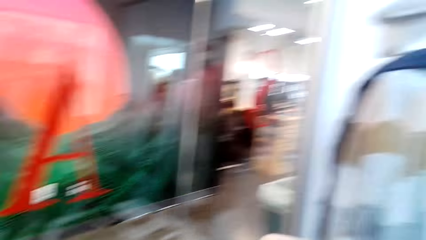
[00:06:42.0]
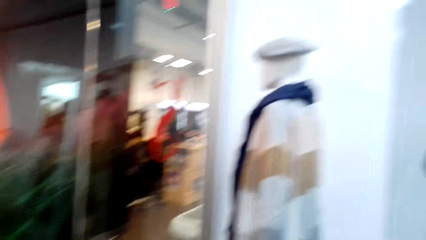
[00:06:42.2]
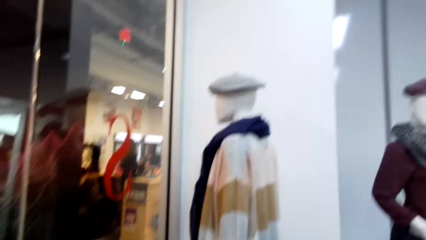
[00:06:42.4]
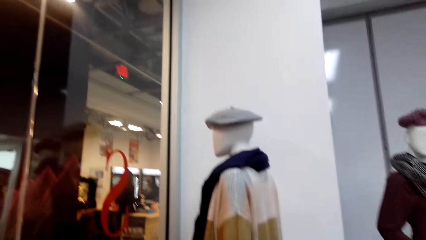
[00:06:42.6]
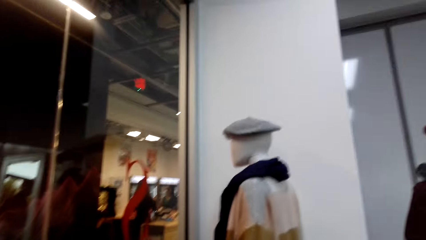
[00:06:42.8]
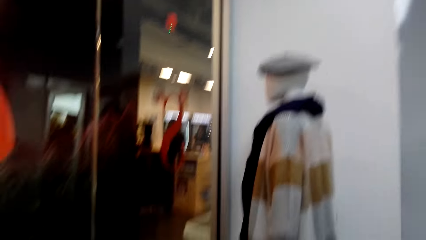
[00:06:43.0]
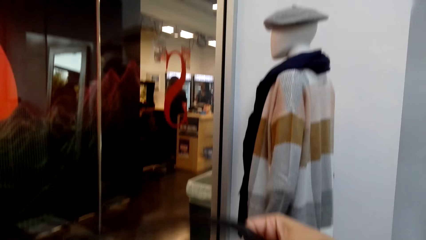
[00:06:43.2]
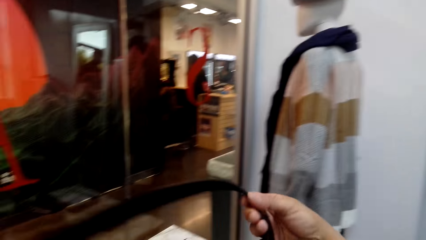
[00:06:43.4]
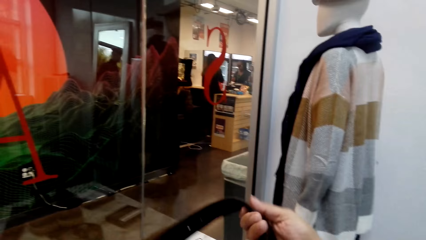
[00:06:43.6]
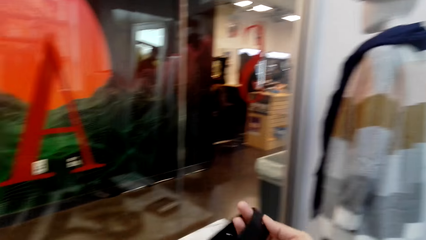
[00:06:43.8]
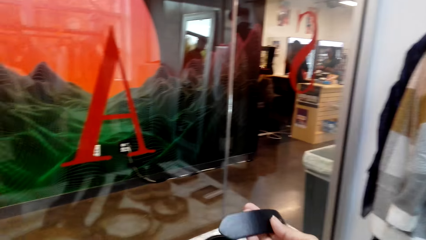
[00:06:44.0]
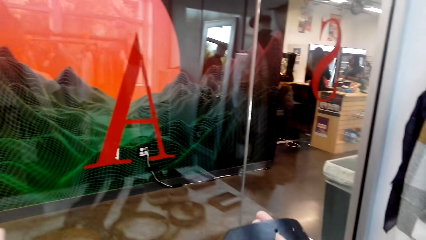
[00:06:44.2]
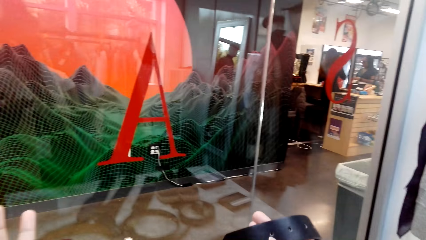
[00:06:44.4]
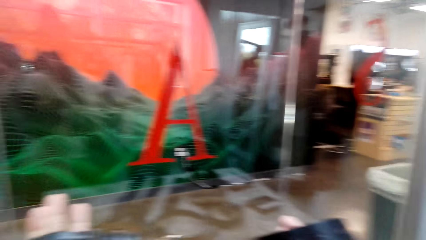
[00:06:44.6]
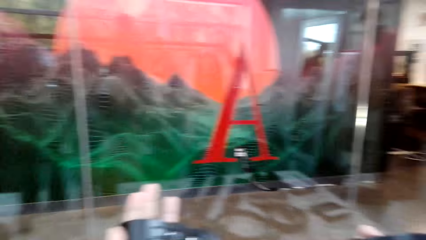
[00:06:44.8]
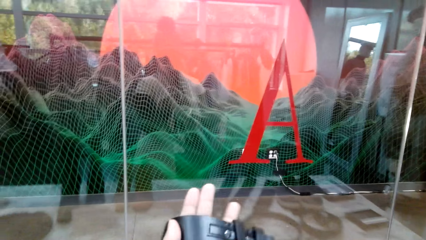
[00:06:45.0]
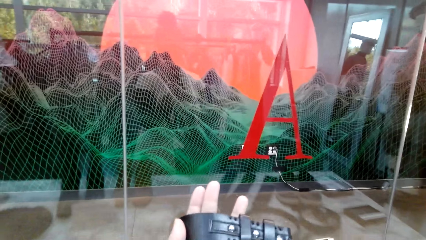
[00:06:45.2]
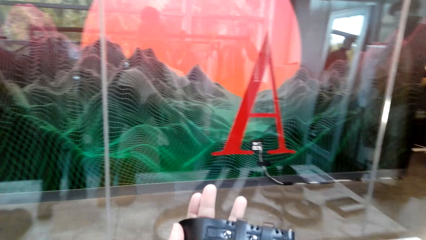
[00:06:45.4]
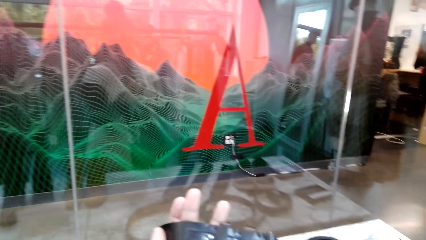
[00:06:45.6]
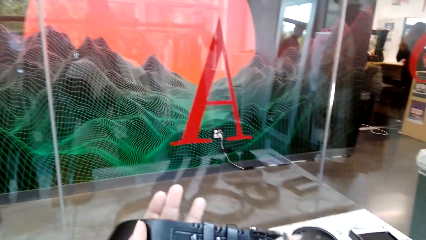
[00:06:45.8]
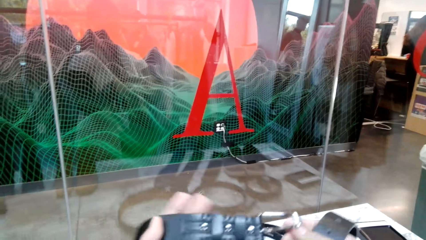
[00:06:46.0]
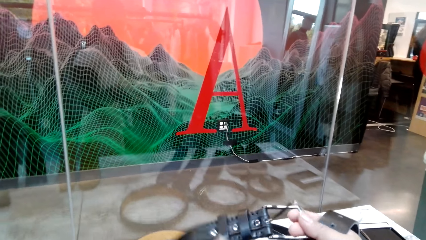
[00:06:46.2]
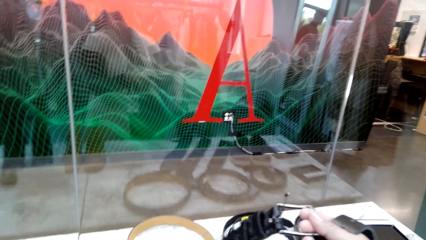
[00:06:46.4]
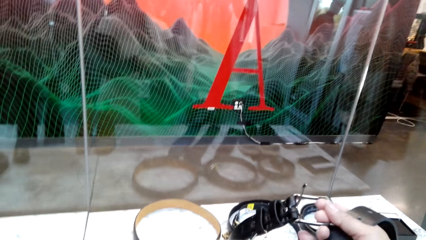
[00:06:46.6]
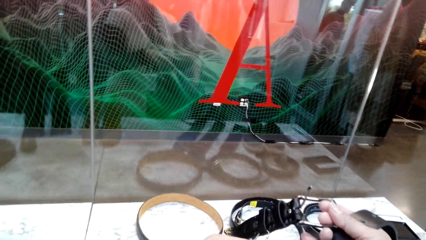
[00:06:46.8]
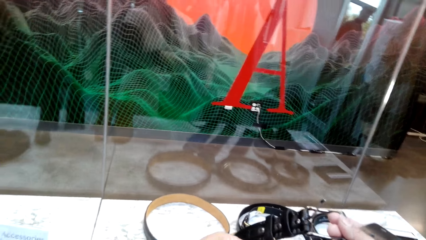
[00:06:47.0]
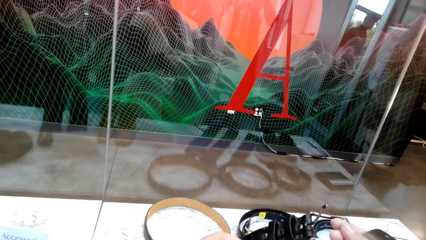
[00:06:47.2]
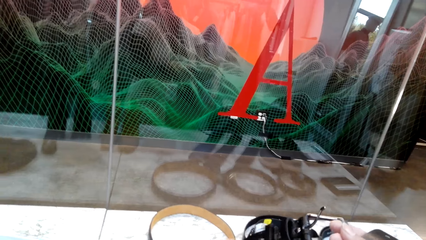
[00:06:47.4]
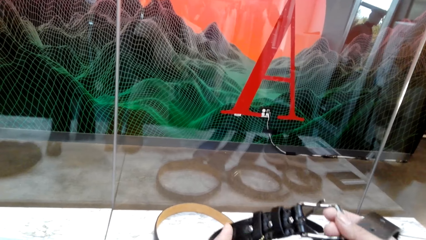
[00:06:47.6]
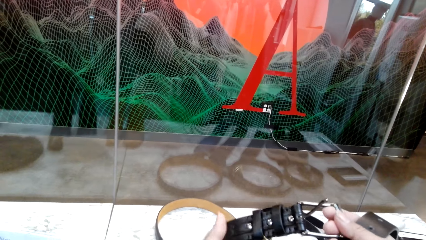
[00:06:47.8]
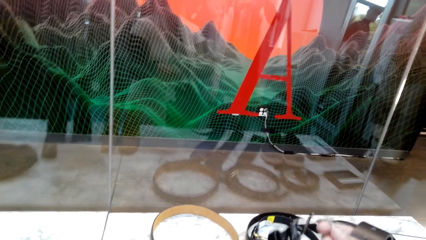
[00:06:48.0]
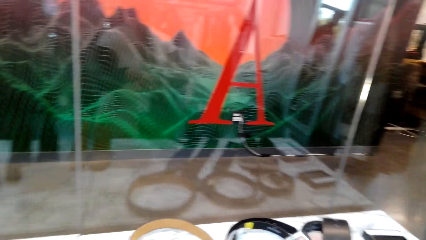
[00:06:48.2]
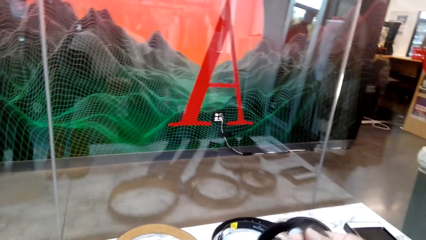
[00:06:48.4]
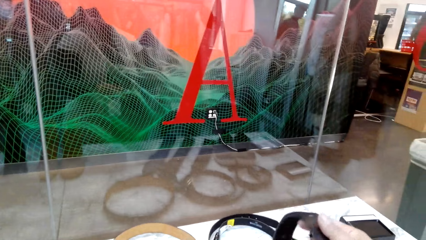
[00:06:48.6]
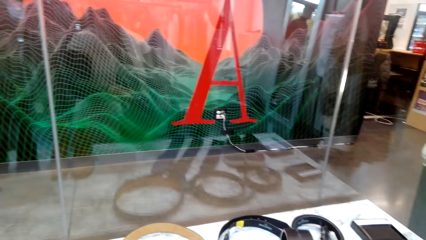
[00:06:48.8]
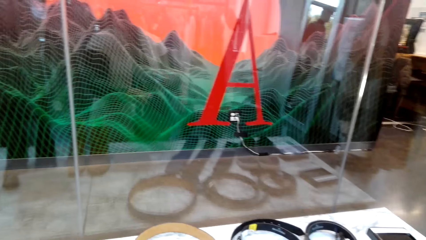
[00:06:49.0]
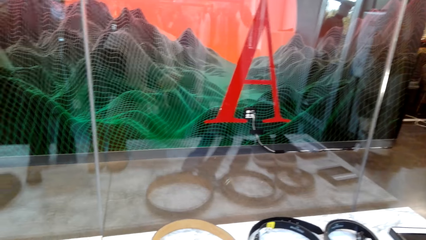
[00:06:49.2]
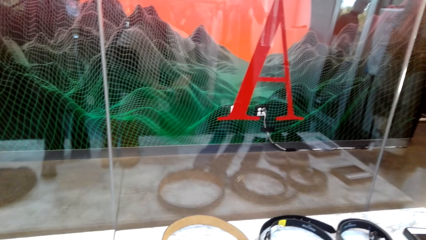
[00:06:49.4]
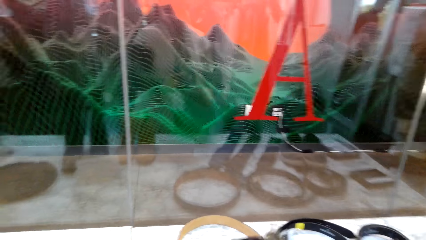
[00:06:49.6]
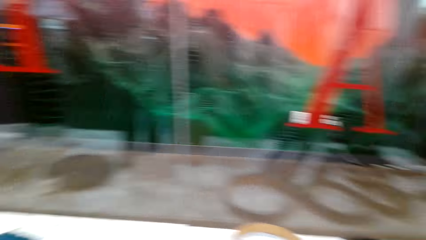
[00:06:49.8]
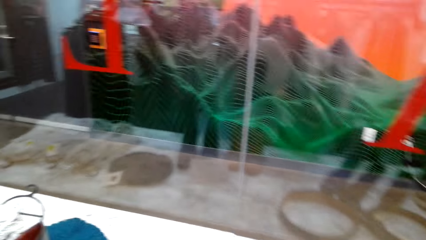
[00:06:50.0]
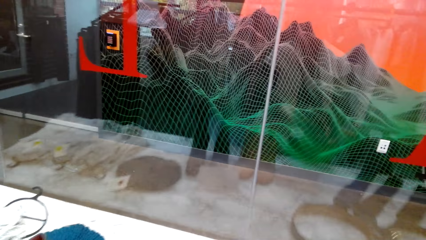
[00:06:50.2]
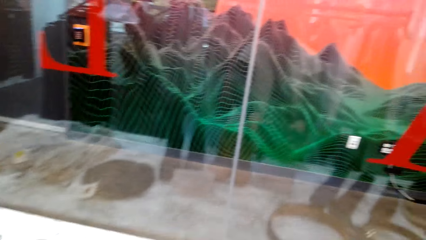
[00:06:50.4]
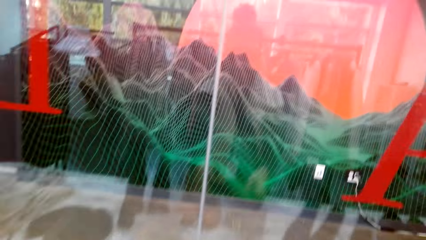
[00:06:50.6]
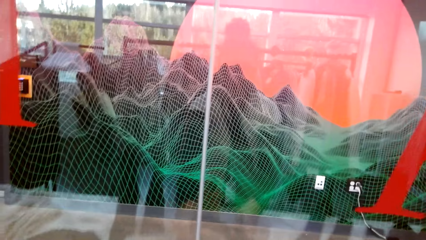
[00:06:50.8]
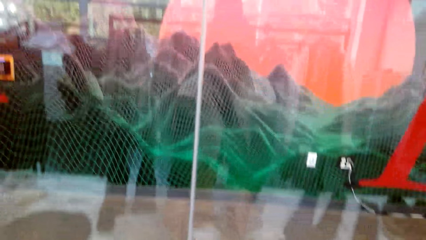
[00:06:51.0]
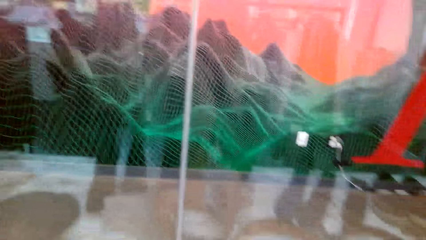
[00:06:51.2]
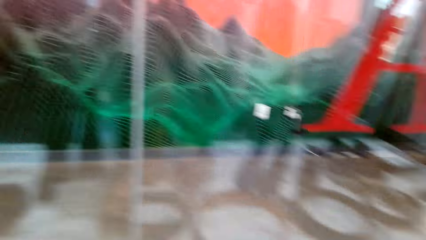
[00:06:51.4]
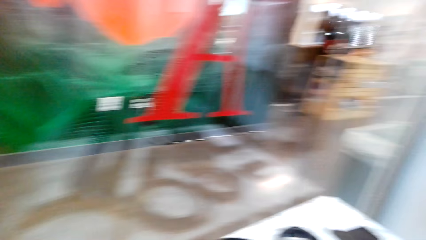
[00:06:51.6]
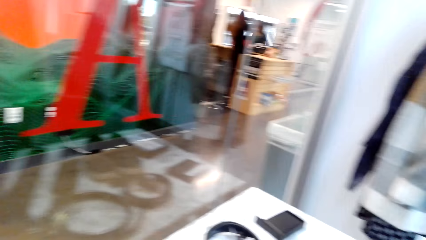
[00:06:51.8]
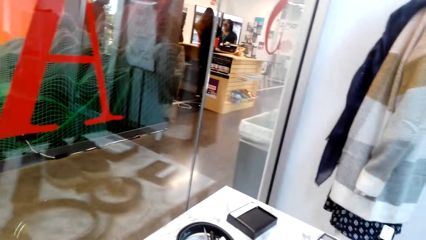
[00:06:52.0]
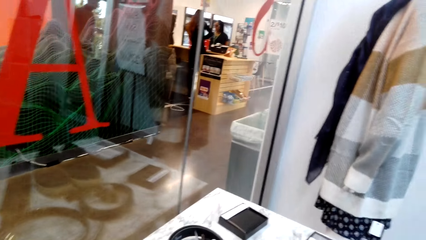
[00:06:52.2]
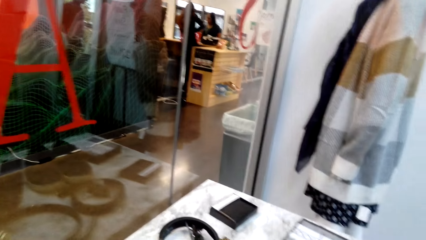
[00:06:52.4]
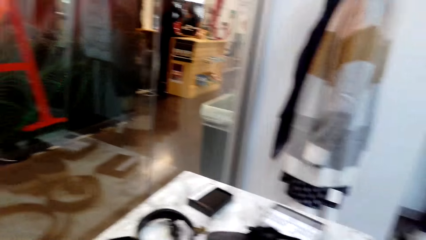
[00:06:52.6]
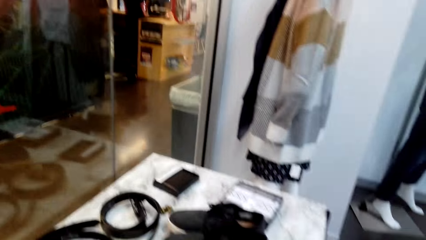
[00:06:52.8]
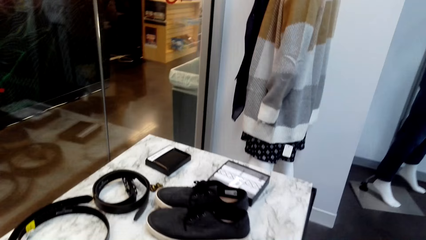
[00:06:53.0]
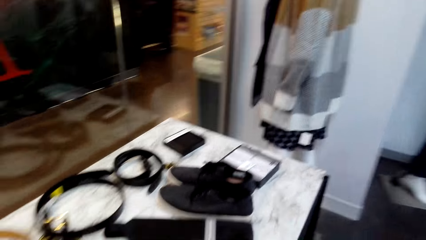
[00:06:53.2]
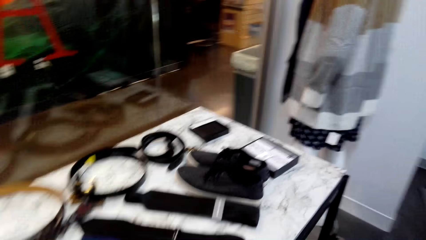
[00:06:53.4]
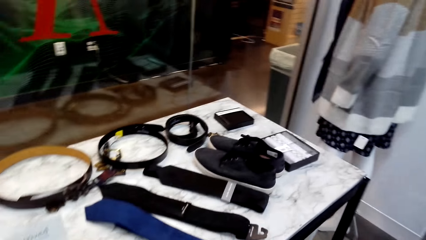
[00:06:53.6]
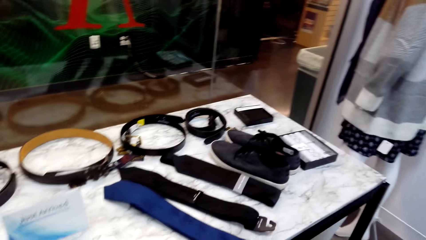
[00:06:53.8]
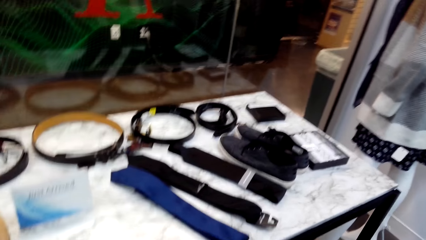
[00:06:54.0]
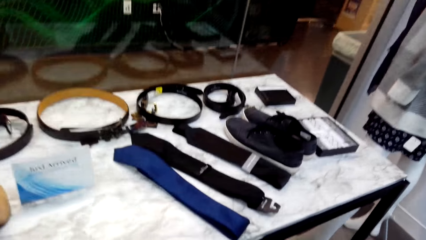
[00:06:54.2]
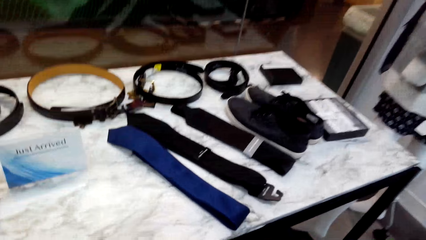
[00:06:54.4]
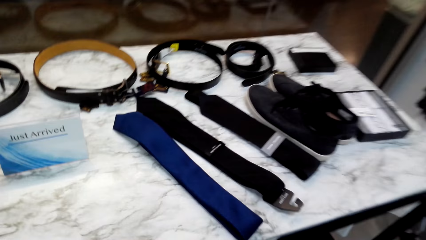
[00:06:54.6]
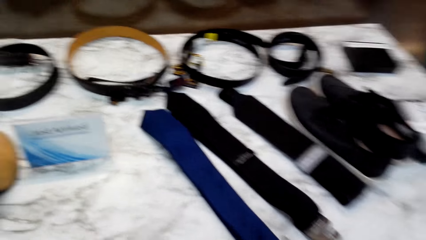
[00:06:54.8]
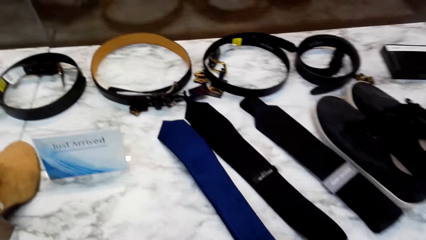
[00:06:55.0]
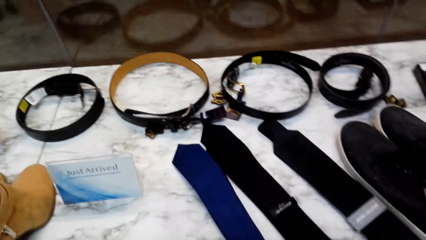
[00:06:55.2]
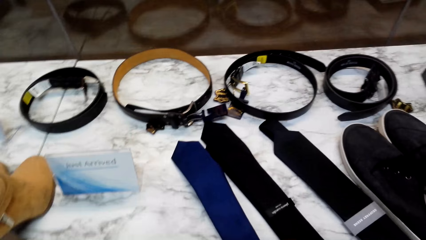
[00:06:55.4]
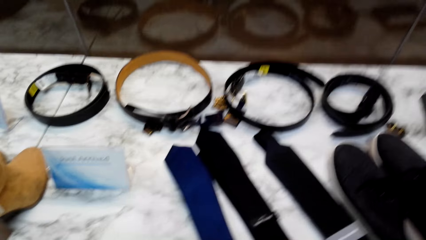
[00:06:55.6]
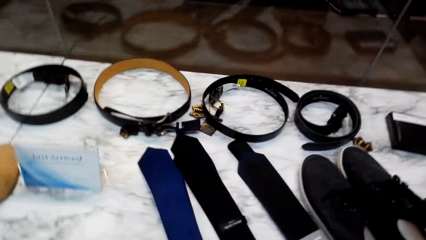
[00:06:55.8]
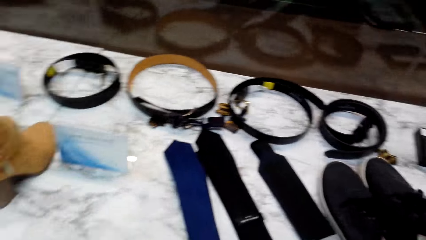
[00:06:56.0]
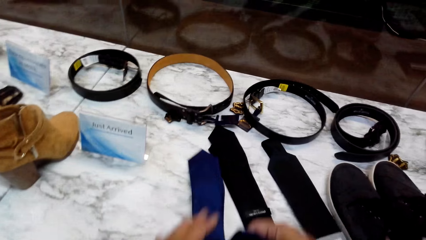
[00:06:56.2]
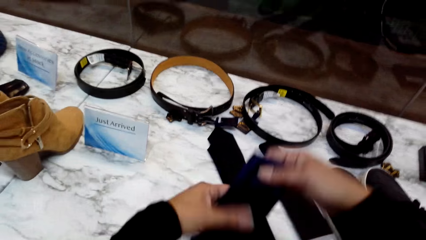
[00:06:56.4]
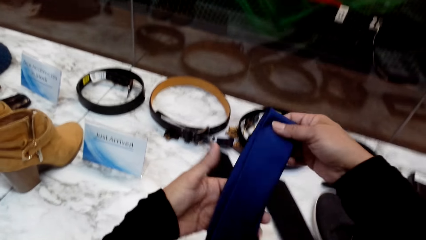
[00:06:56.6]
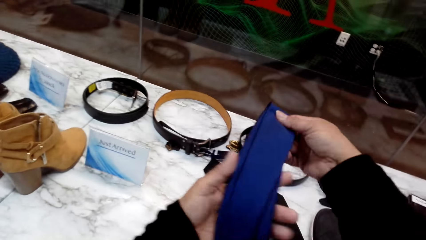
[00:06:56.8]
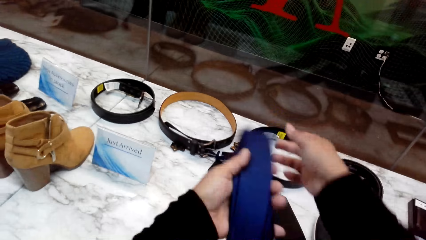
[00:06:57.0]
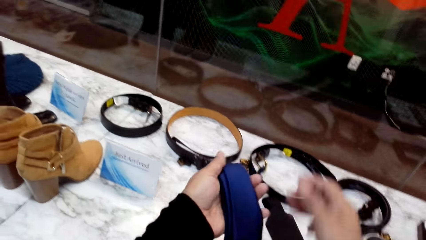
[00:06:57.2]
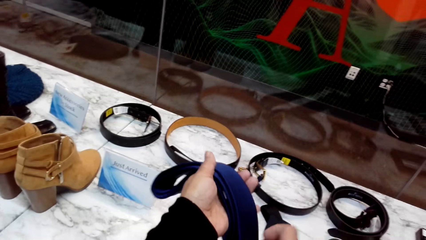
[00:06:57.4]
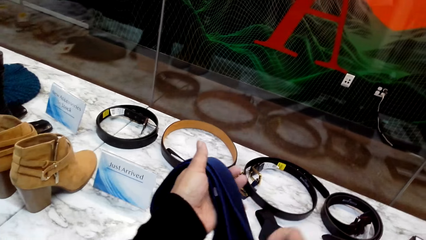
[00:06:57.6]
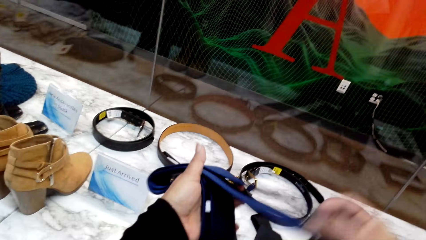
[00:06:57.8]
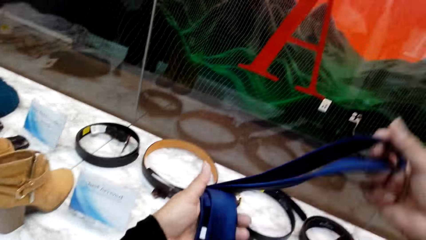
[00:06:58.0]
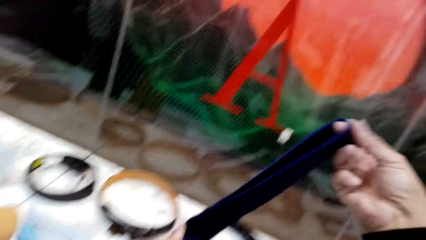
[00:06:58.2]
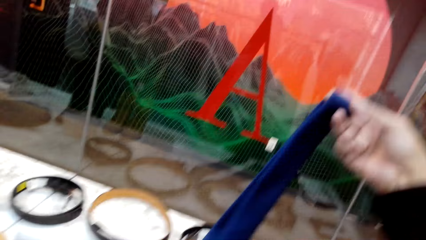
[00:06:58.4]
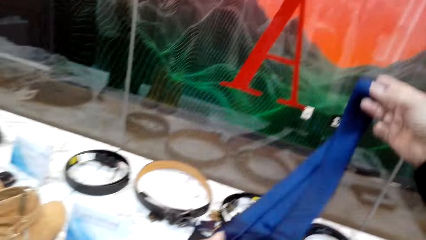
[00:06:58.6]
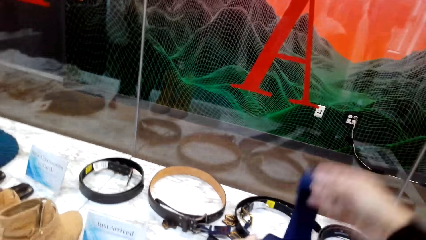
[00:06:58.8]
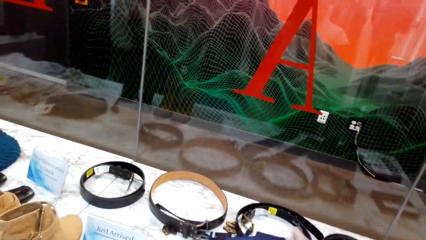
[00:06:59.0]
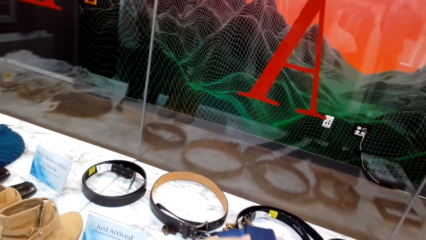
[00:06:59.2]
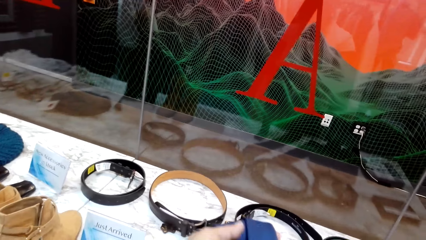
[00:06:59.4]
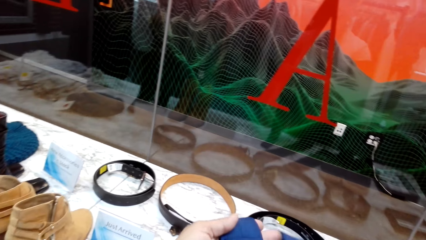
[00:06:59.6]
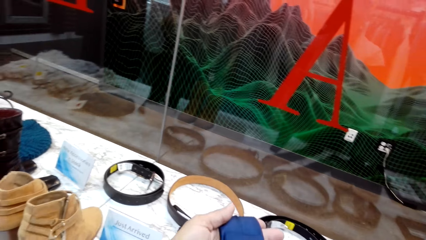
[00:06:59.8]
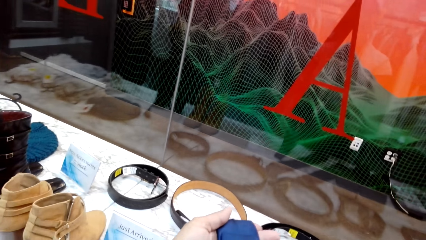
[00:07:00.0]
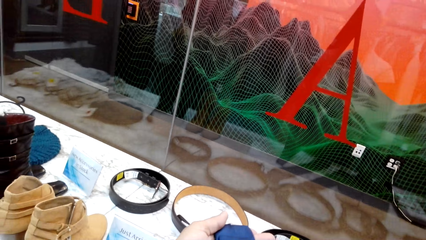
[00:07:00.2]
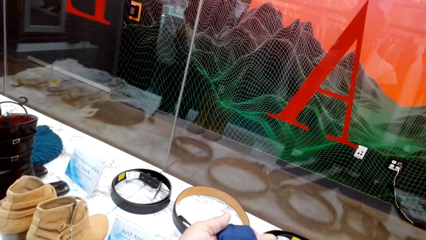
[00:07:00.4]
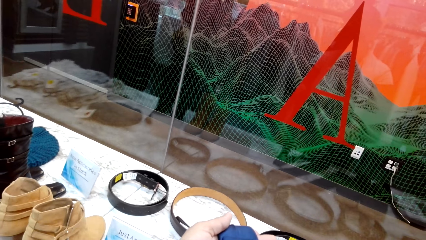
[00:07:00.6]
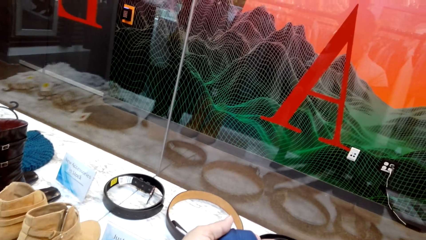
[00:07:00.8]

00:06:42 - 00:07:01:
The camera wearer looks around. They look at the belt. They place the belt on the table. They look around. They pick up a neck tie. They unfold the neck tie. They look at the neck tie.
